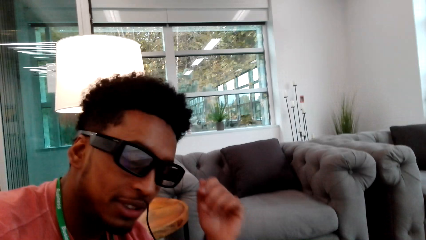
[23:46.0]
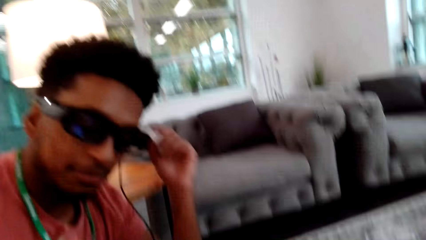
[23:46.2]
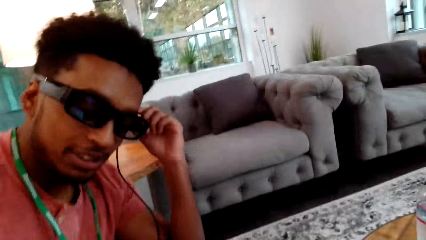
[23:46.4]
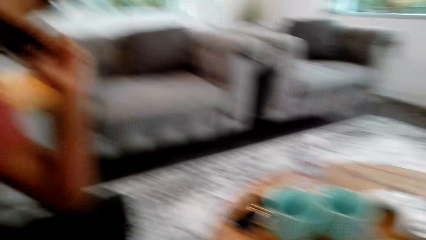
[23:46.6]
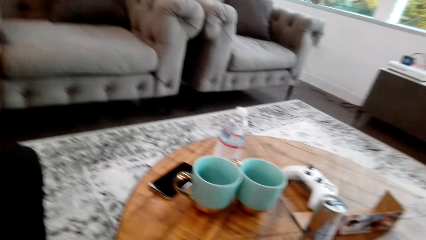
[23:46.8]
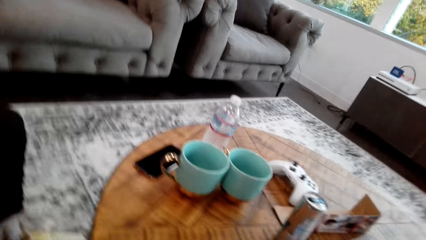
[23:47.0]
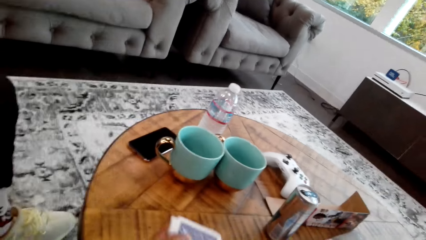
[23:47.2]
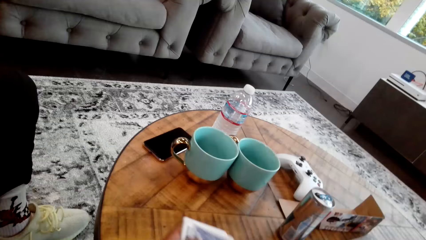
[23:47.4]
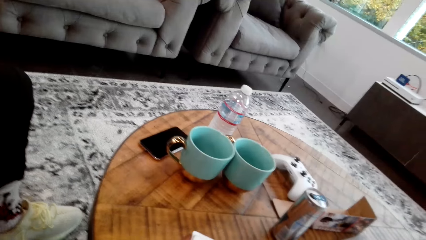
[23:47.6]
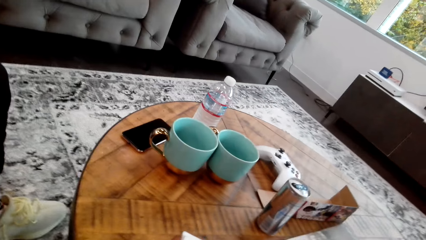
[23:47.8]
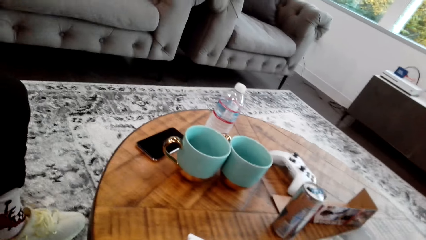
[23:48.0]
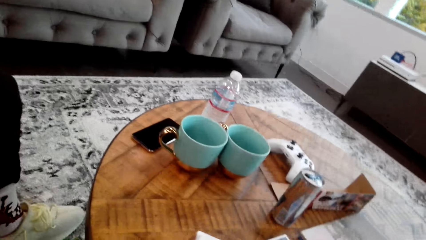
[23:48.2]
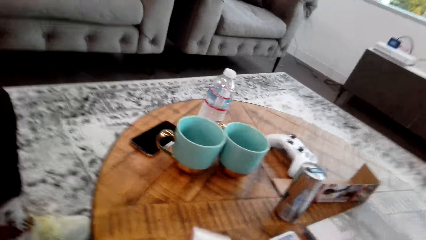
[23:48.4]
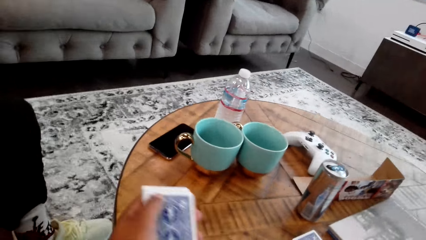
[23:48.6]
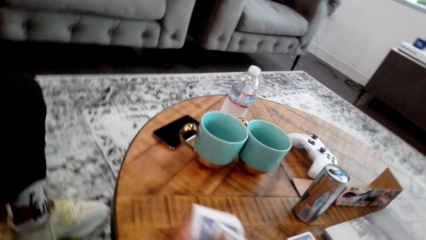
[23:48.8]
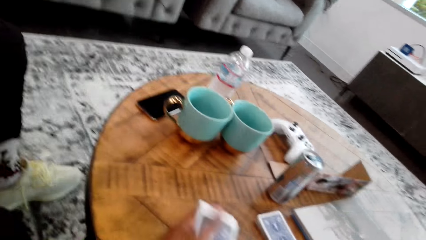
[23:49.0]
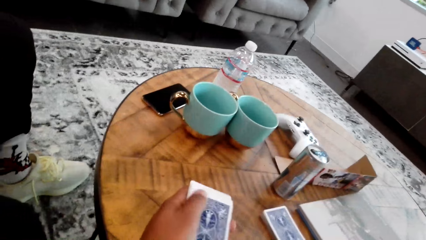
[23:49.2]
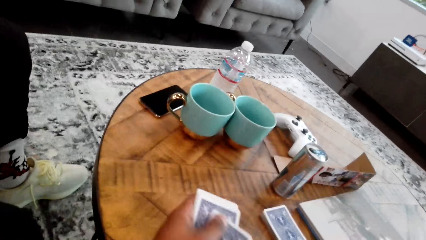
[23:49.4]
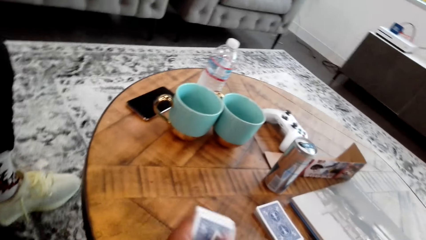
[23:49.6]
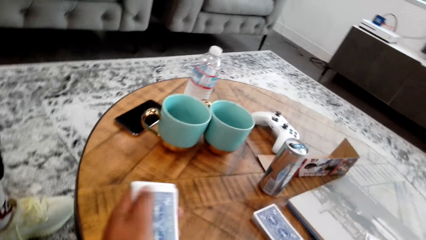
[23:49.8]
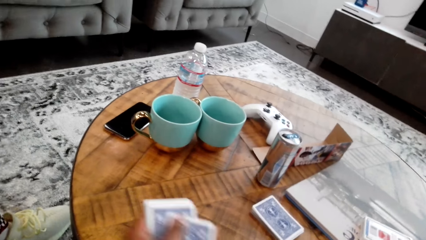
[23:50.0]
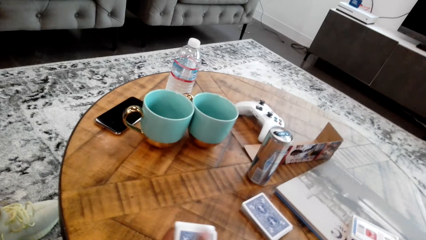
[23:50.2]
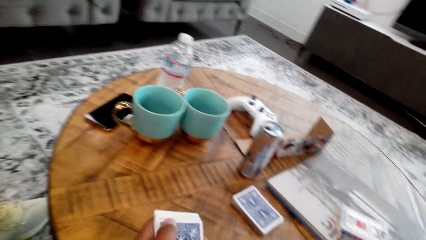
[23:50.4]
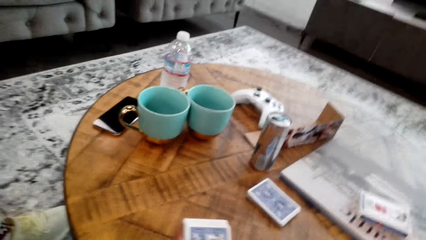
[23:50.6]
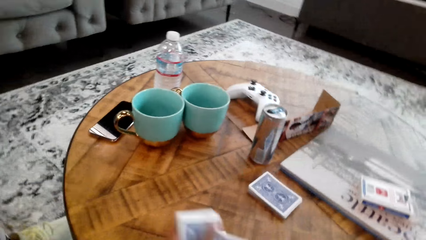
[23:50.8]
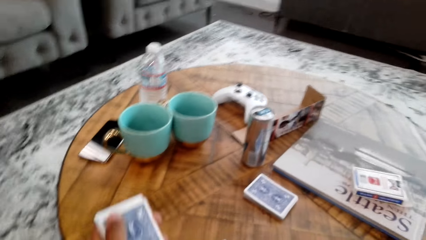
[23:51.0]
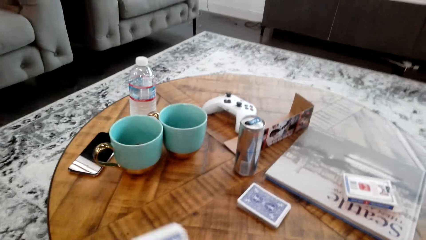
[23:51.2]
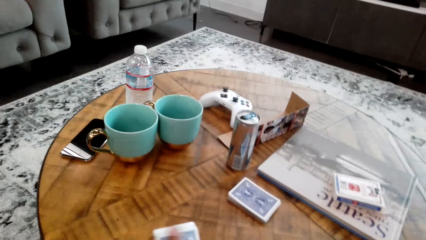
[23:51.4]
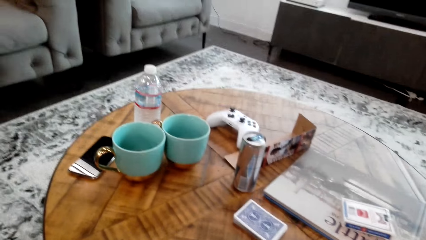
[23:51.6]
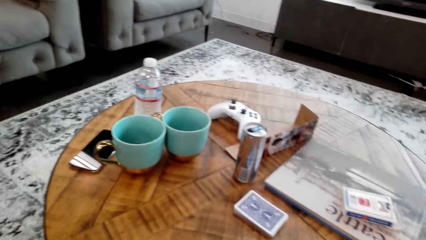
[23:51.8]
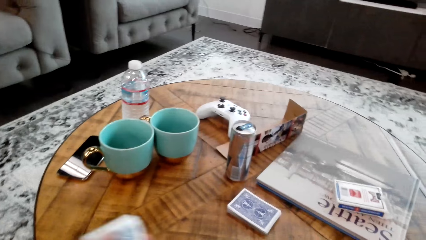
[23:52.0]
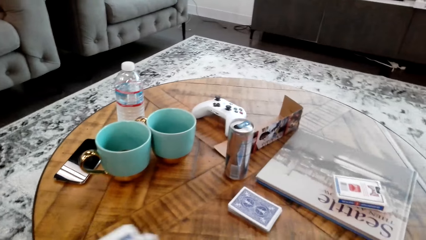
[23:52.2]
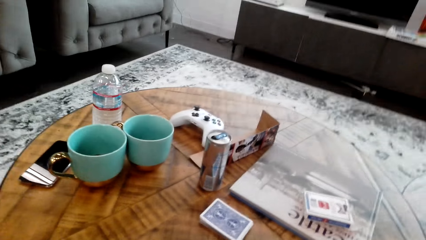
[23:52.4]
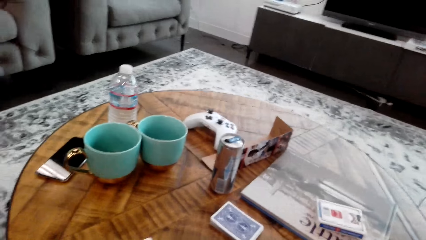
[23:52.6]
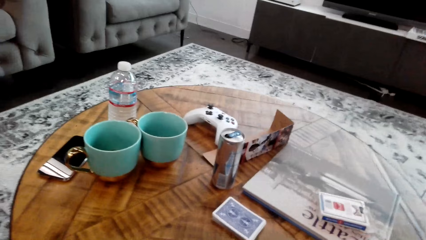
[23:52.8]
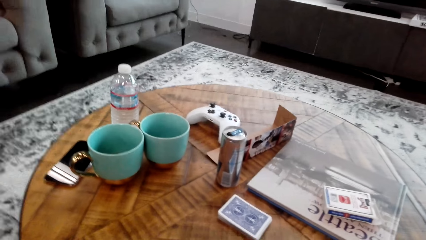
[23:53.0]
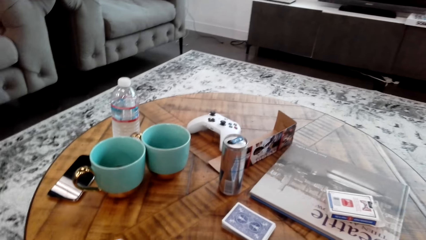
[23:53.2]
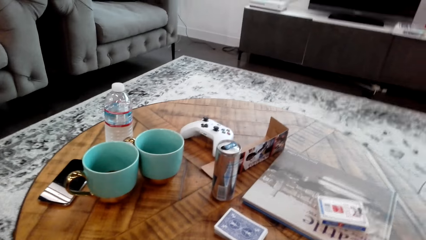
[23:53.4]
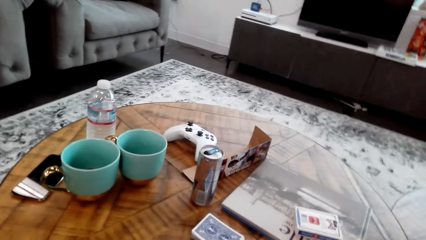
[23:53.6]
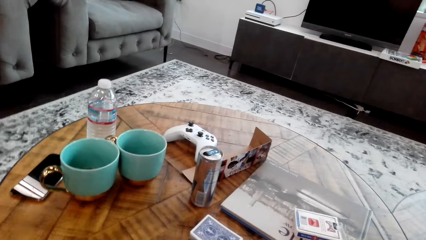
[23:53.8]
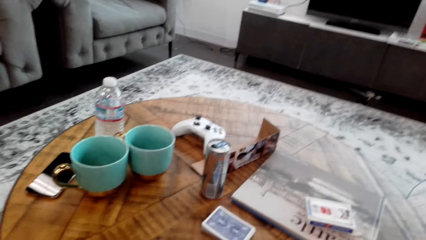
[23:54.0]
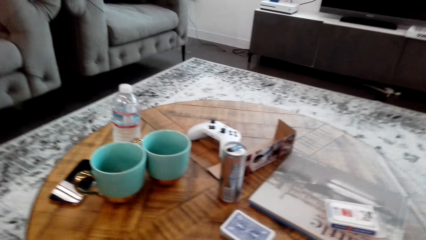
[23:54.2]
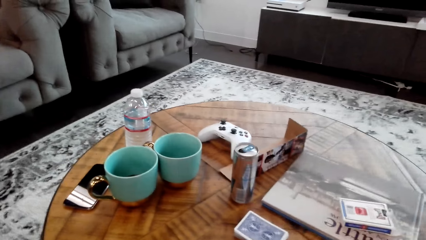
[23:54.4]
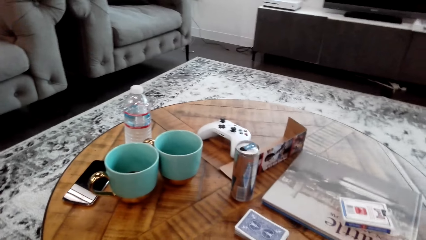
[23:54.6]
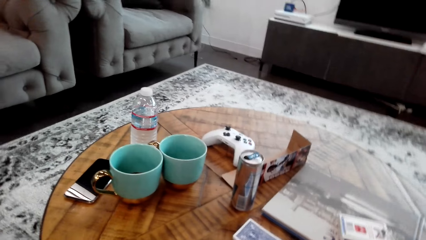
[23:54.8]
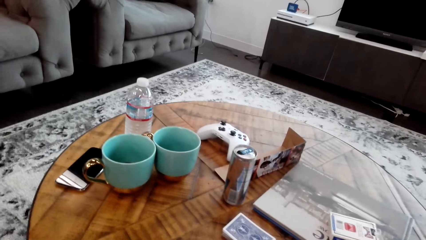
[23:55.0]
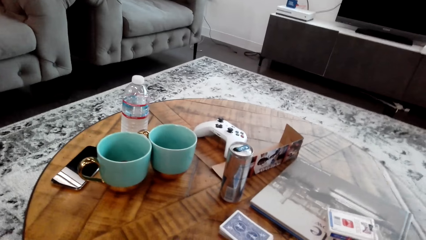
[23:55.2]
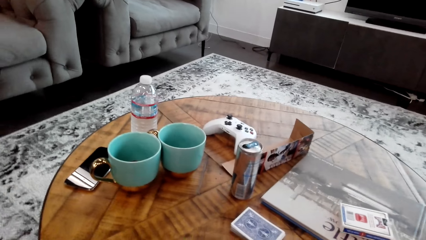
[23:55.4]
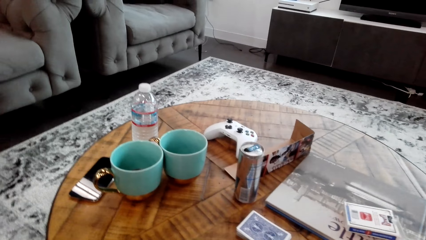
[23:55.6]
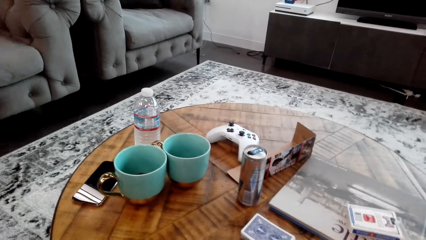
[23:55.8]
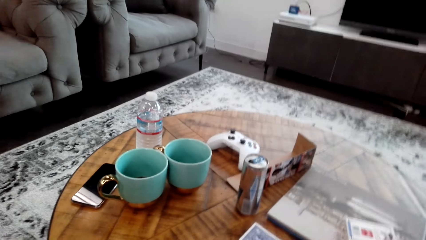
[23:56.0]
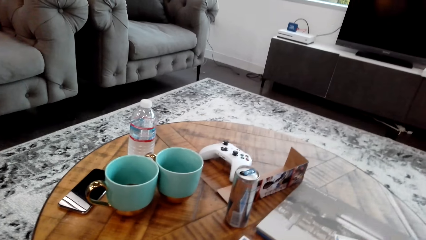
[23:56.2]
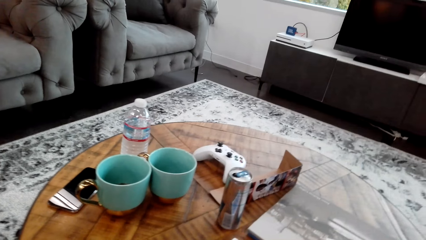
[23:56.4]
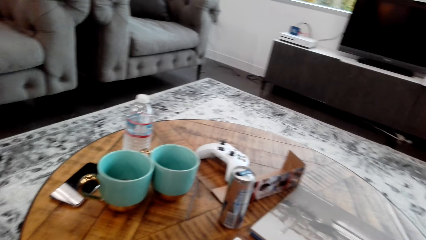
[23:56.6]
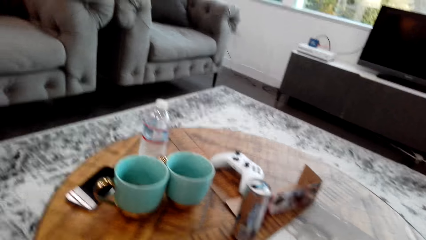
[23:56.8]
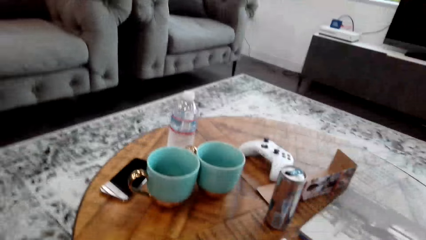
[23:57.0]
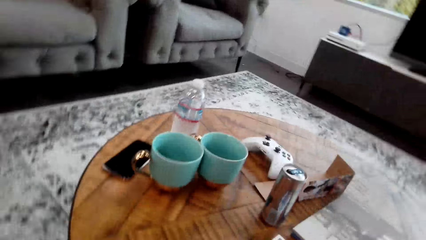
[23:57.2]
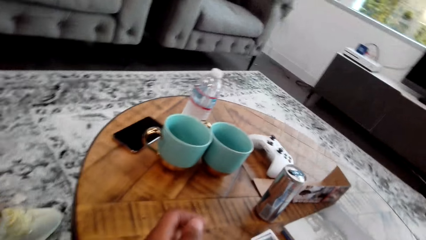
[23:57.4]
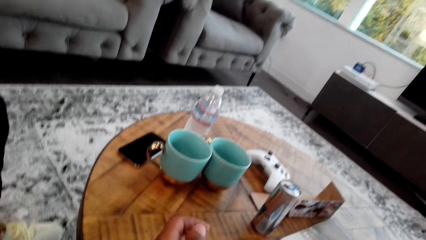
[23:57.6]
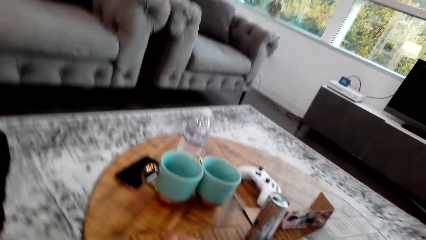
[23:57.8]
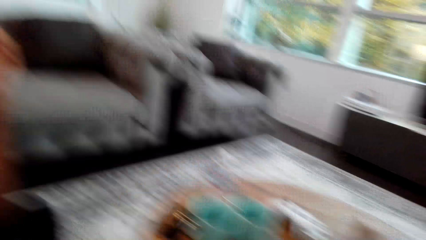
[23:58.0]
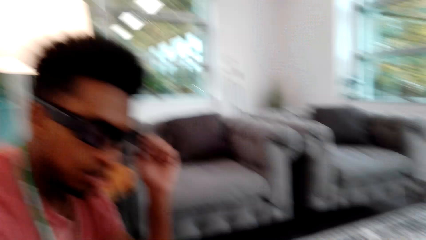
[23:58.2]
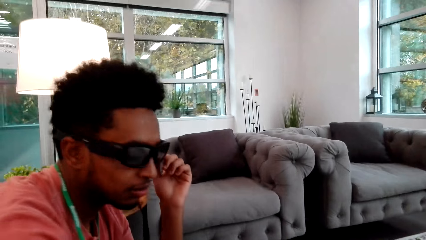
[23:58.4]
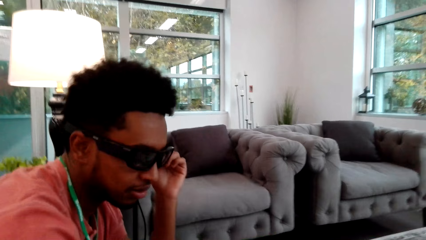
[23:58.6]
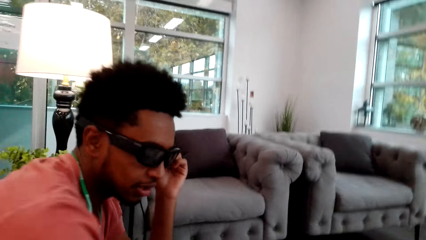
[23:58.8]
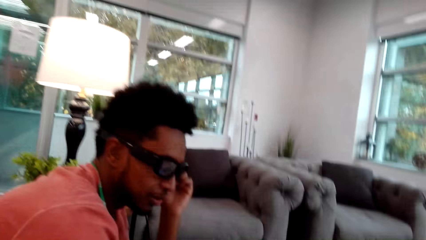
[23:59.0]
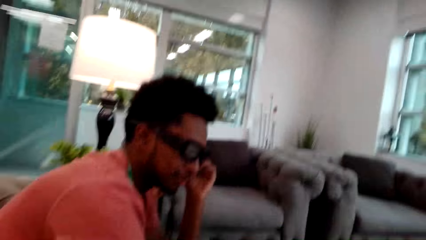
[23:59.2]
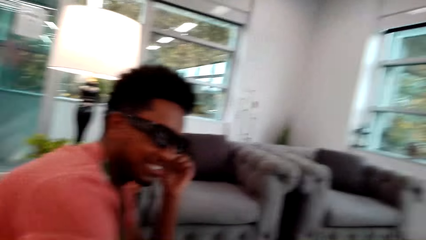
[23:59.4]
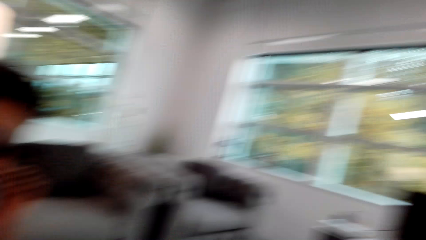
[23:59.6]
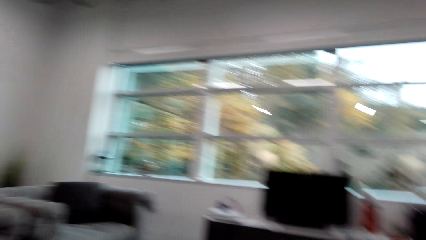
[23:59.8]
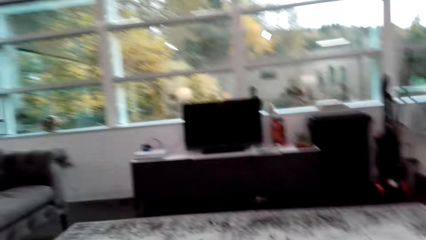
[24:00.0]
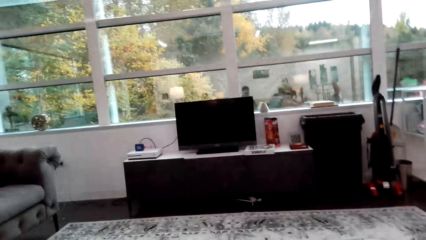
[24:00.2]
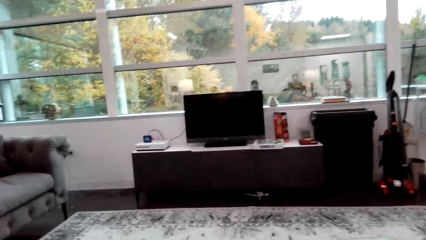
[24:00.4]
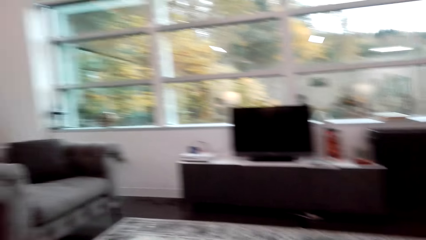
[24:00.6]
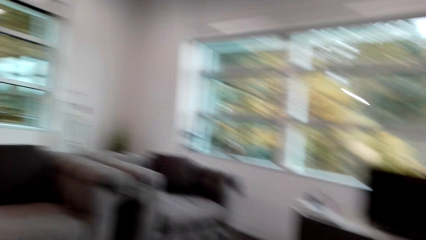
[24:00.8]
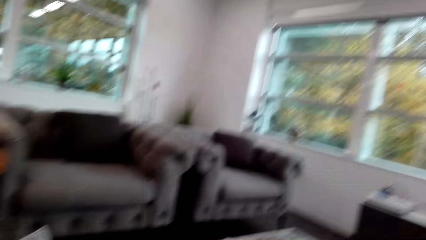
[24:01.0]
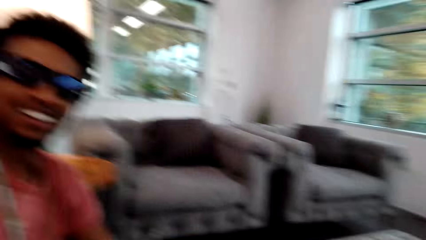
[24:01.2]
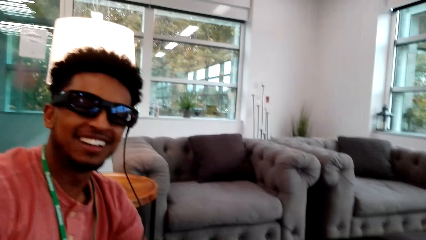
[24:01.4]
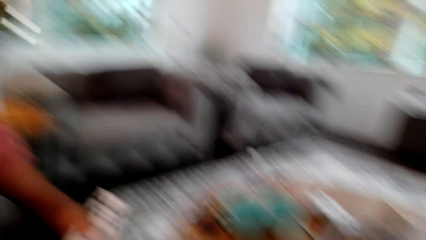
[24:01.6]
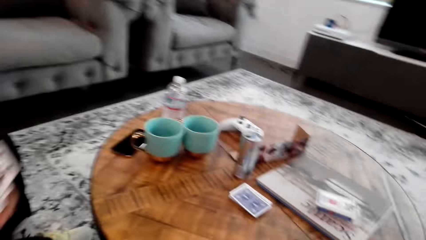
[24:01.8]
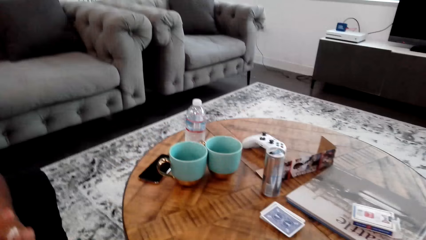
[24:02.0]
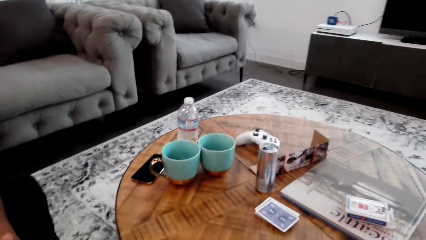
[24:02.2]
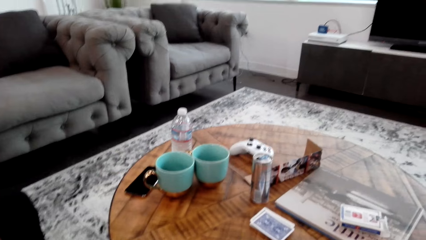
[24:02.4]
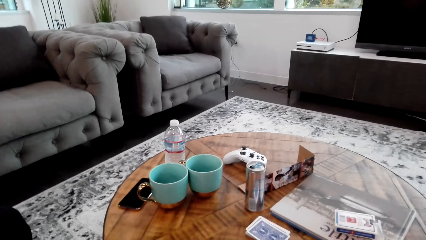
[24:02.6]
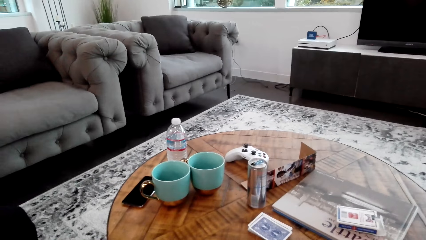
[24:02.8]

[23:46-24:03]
A man holds spectacles. The camera wearer moves something with the hand. They shuffle cards. They hold cards with the hand. They do something. The man picks cards from the table. The camera wearer looks around. They do something.
